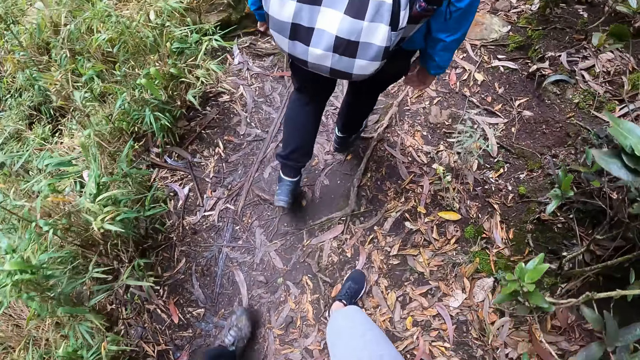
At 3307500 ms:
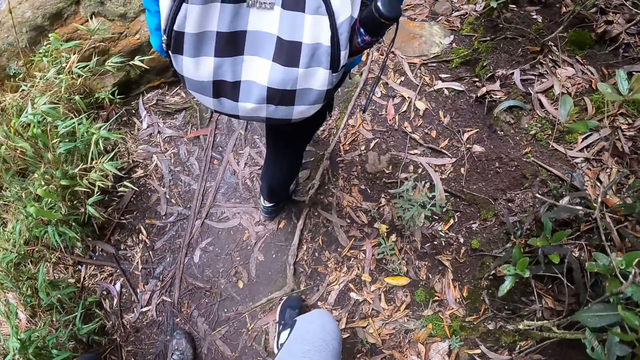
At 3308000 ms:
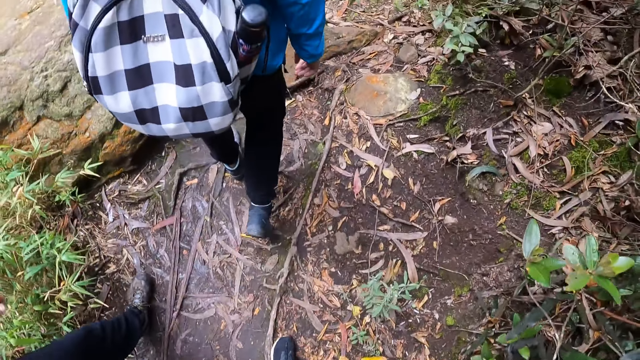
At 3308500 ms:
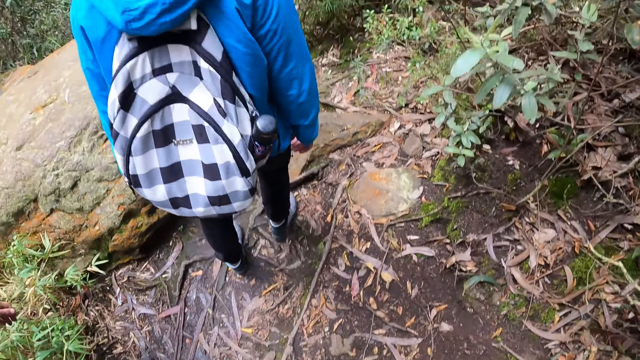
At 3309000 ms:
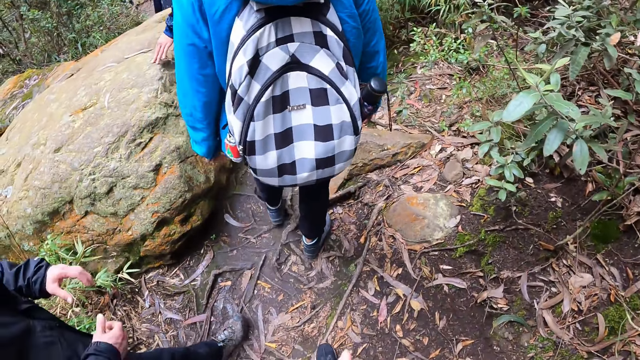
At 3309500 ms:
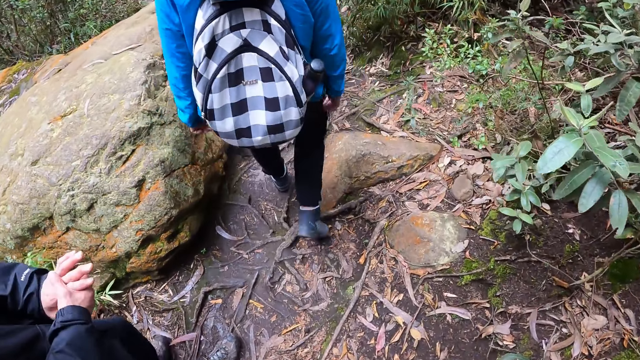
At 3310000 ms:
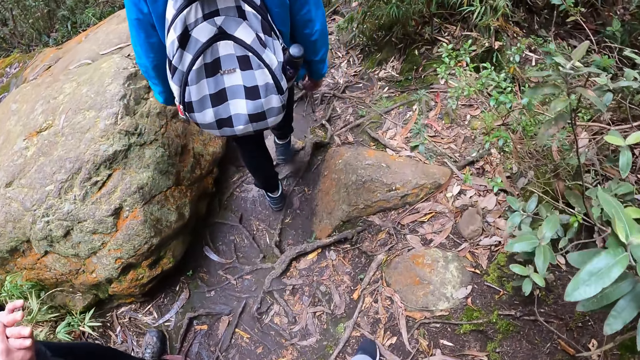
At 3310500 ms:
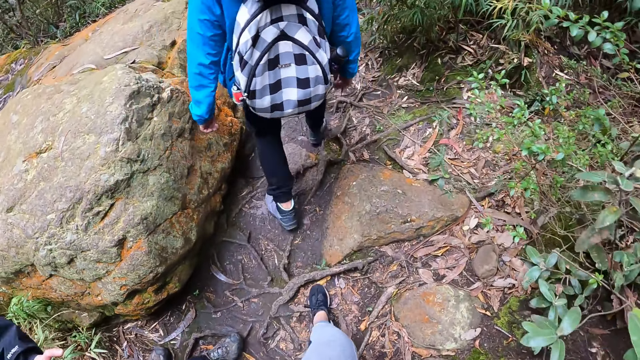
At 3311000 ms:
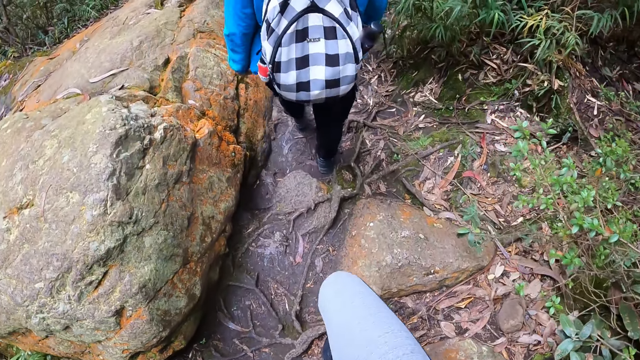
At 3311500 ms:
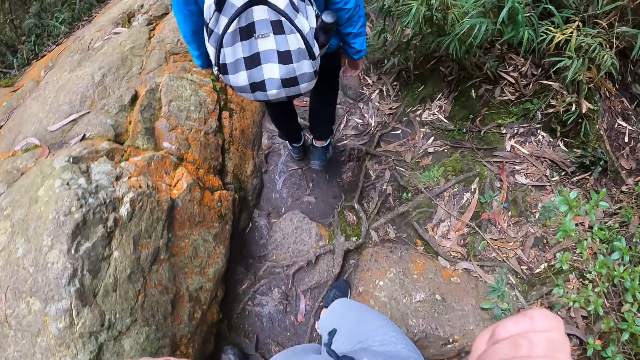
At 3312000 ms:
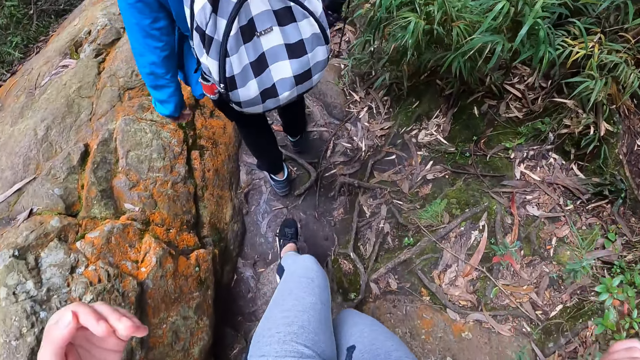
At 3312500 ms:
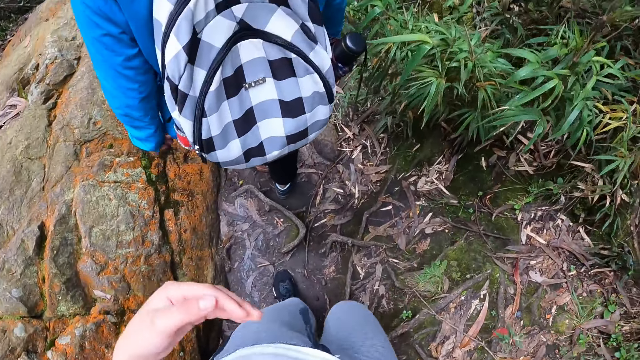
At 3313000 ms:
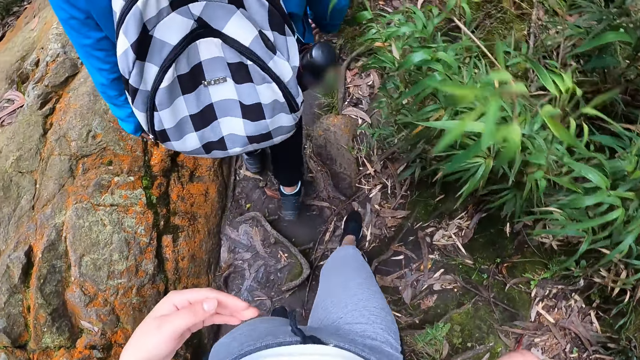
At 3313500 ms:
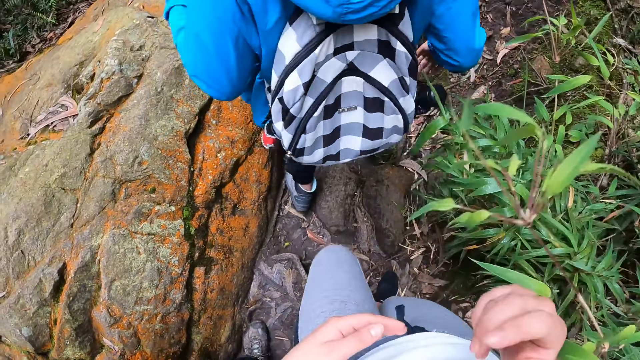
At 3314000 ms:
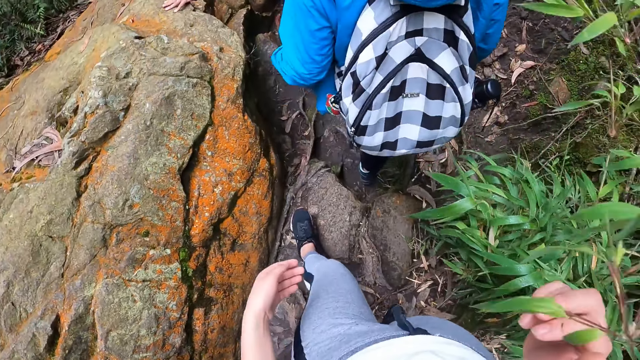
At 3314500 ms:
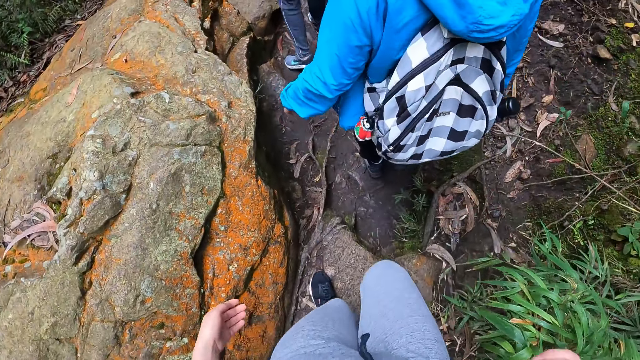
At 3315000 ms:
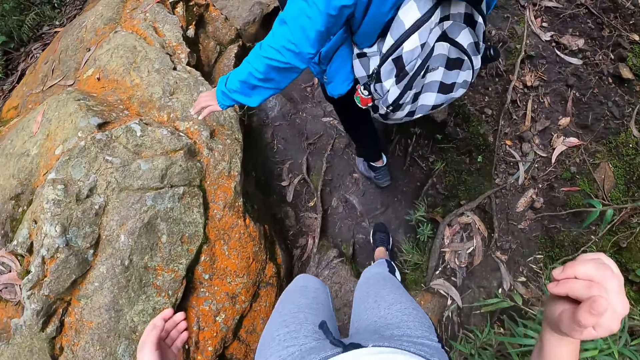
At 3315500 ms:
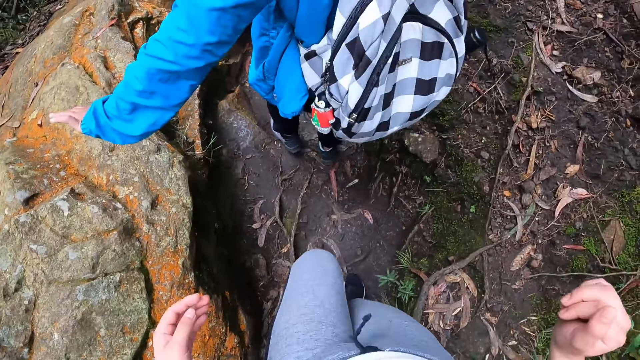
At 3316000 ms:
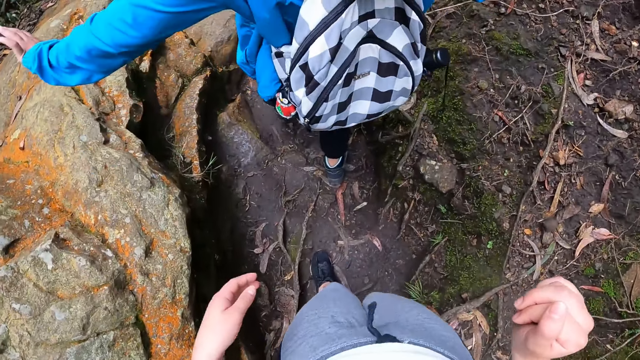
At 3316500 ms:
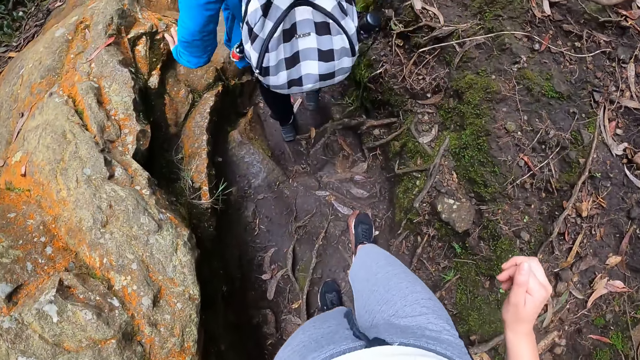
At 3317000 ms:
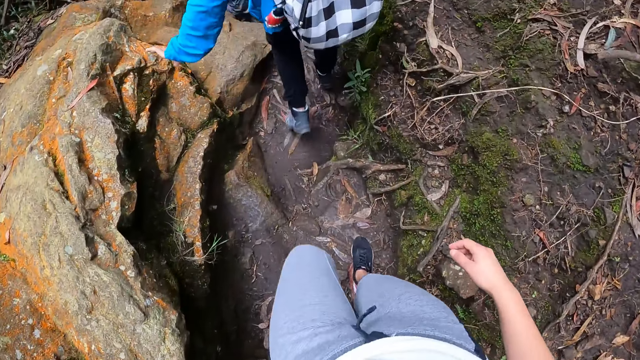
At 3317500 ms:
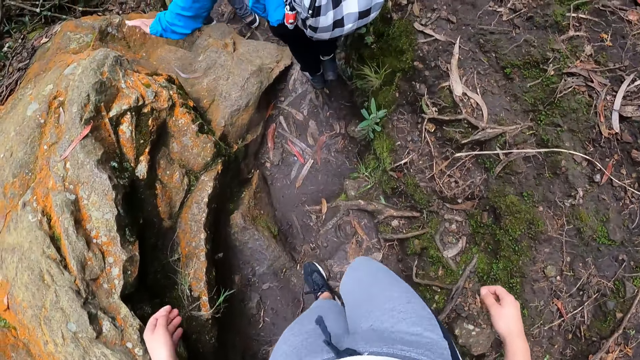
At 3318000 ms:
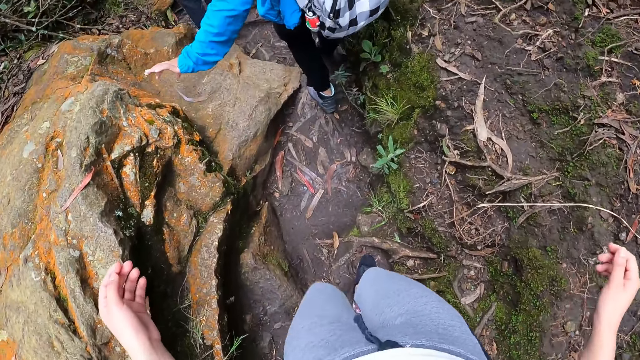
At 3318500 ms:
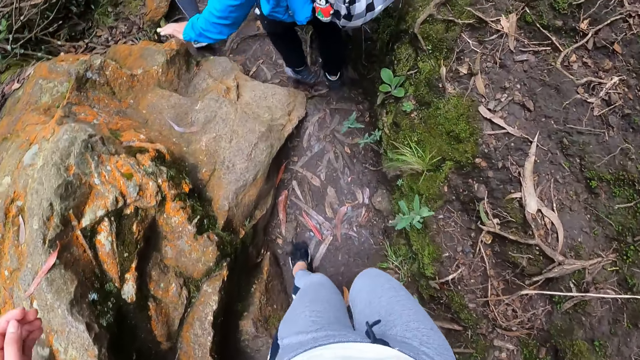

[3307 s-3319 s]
The man removes his left hand from a rock. The camera wearer moves a fern with her left hand. The man removes his left hand from the rock.

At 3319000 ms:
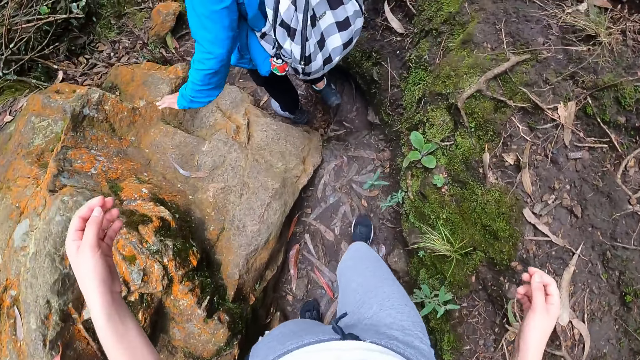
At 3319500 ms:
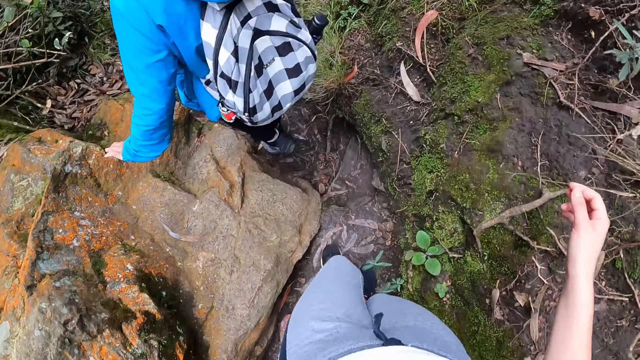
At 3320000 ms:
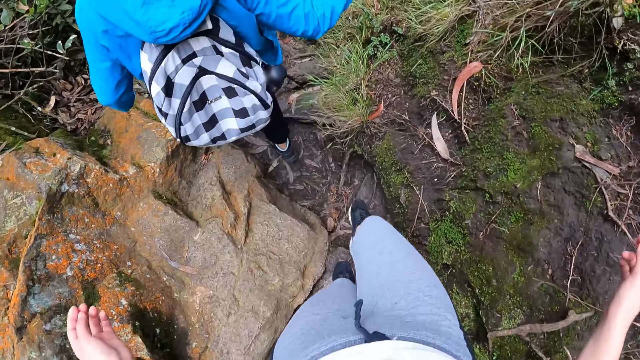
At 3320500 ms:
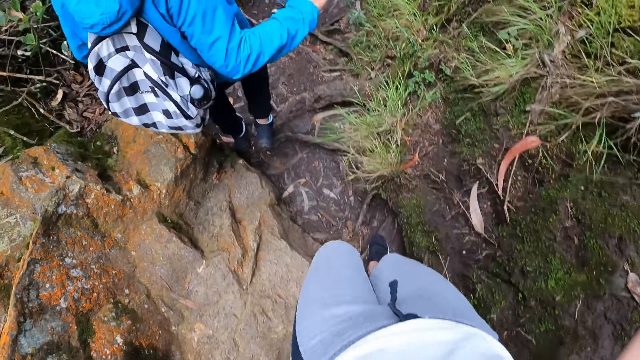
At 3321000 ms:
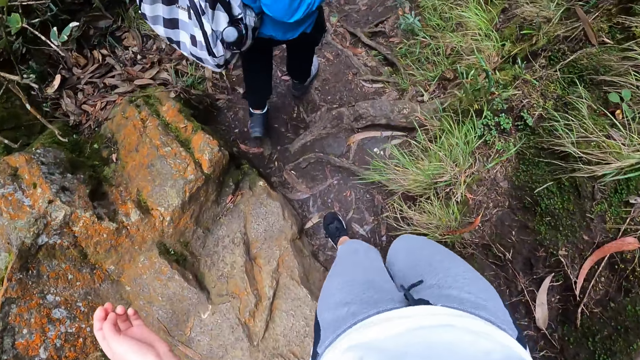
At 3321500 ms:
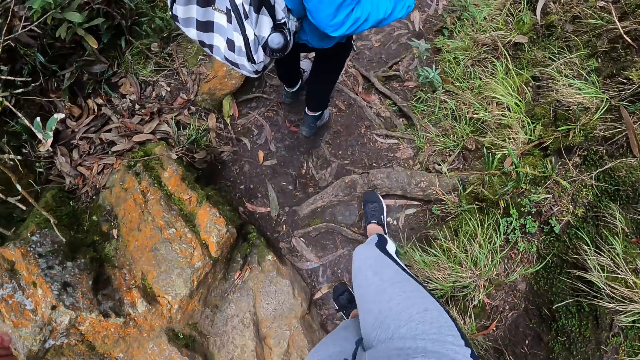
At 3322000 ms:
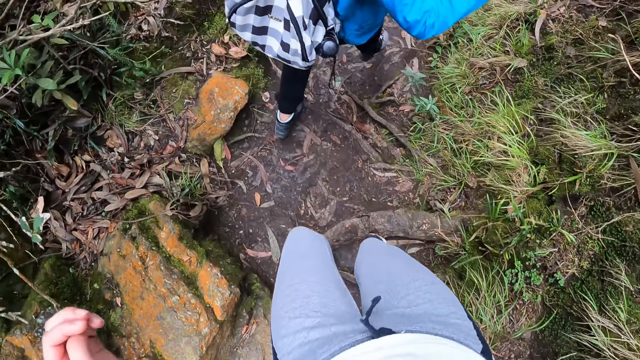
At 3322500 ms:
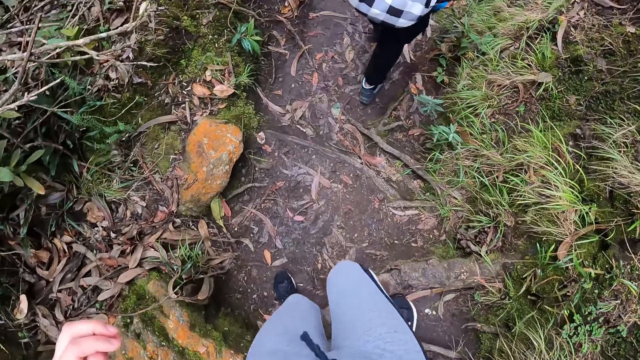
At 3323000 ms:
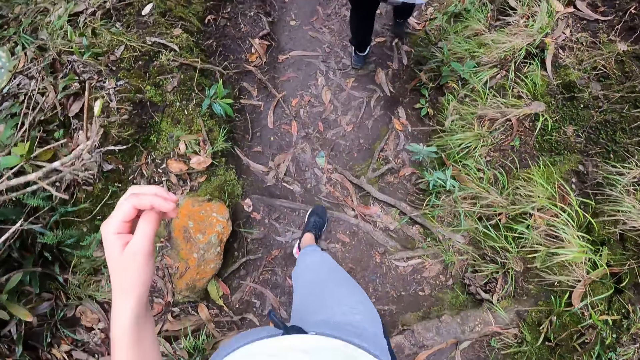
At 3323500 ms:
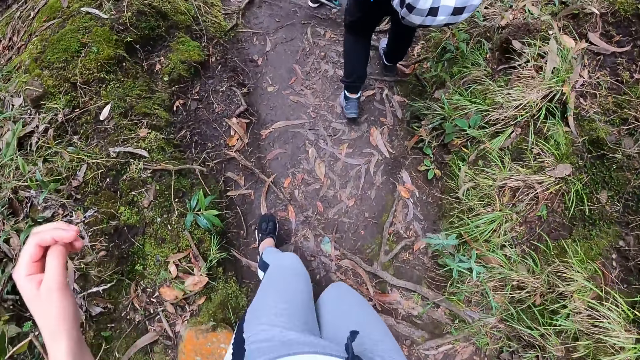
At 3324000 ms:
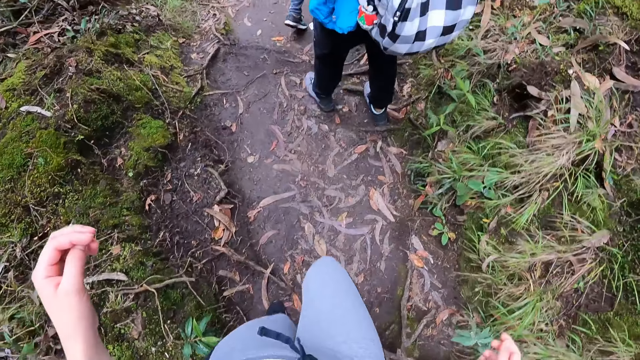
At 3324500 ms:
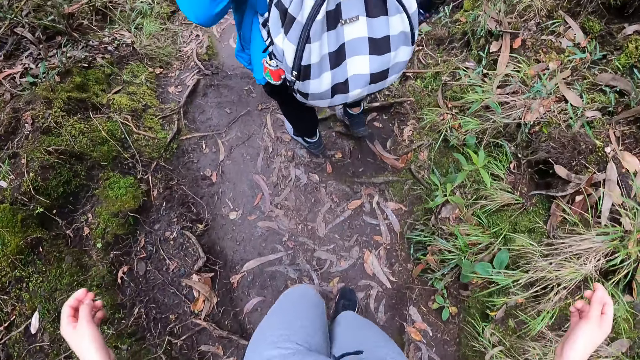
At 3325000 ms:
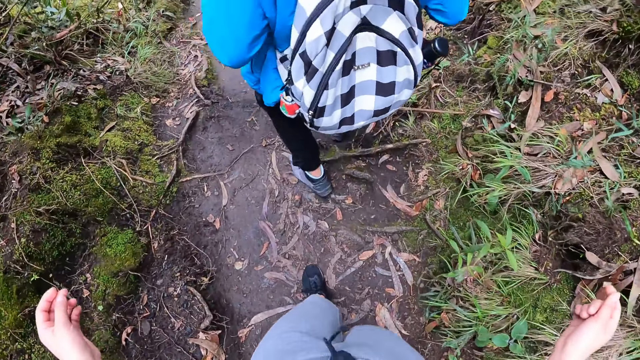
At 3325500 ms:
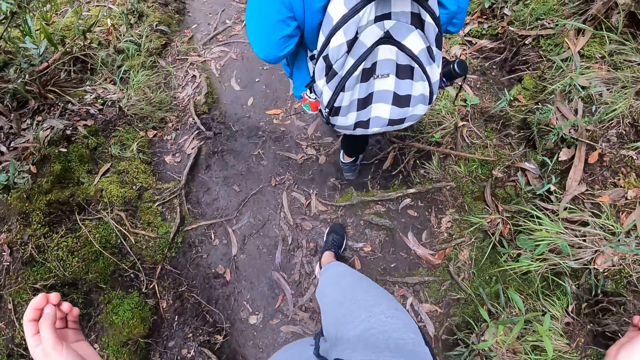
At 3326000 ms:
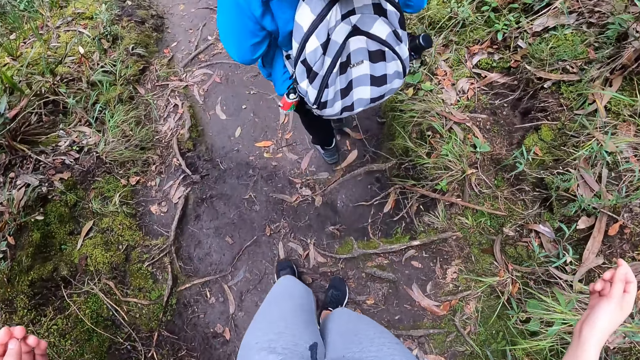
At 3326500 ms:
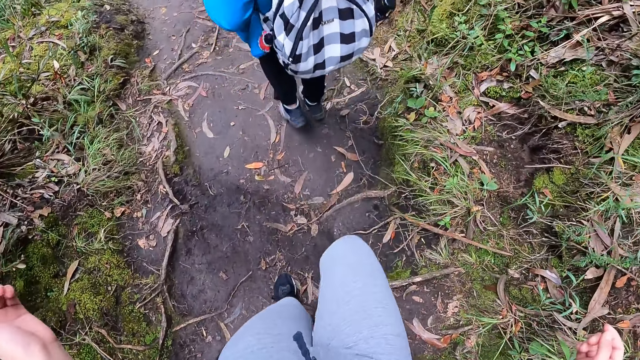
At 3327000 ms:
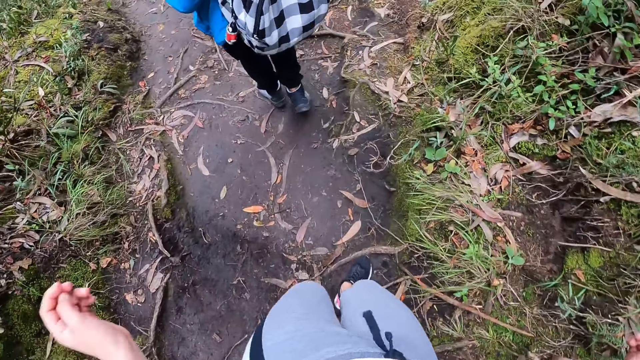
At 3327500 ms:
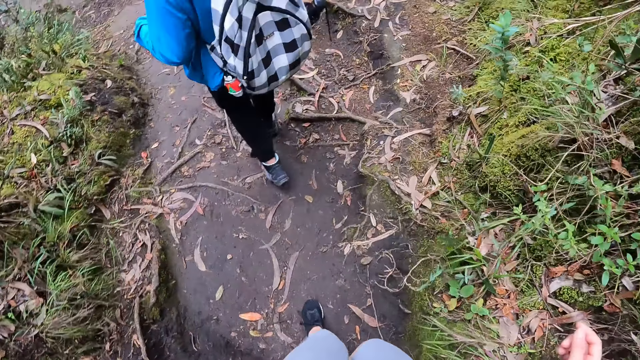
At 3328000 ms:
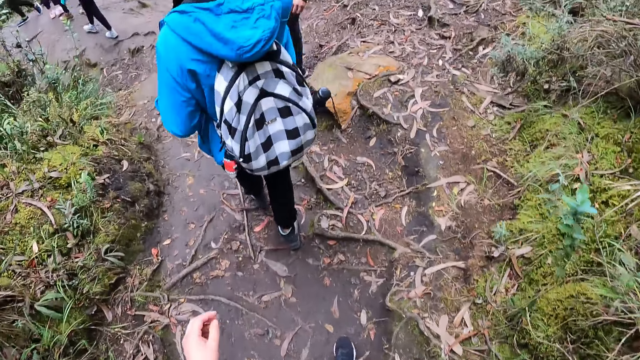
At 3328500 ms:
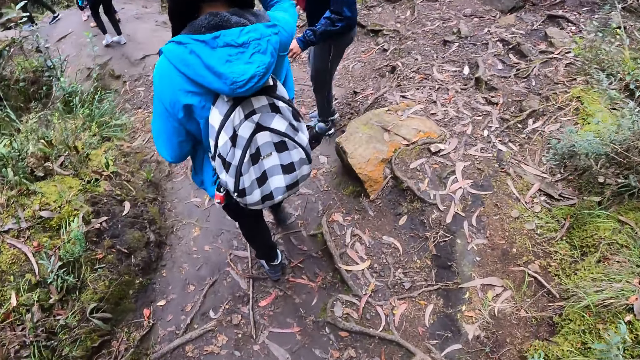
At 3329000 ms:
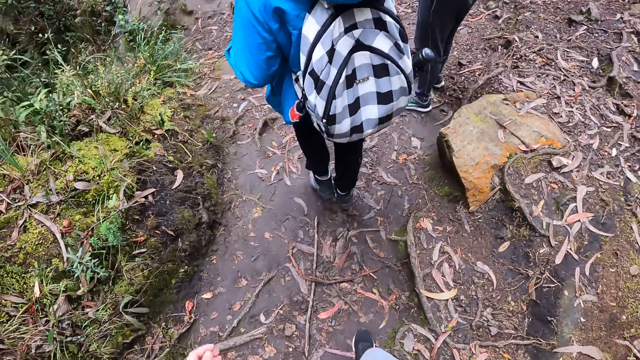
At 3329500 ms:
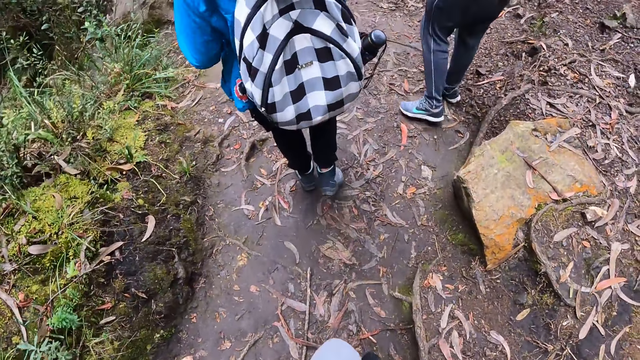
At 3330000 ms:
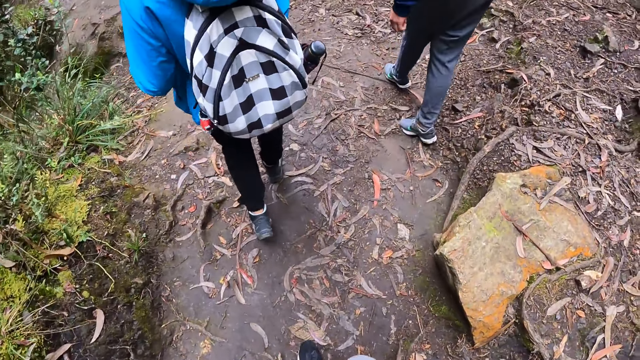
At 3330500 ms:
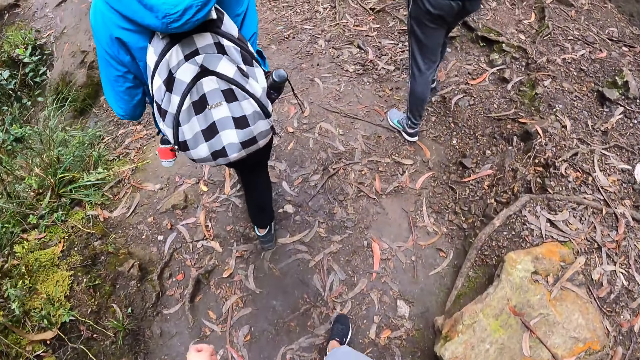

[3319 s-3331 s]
A woman interacts with the camera wearer. The camera wearer walks on the pathway.
